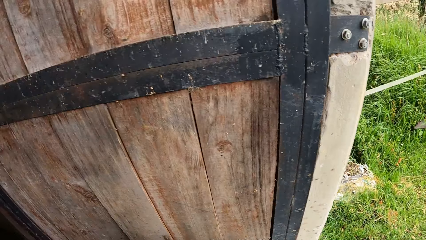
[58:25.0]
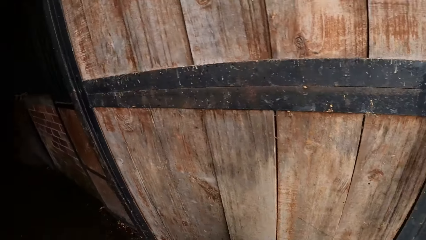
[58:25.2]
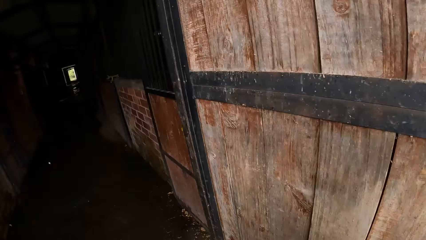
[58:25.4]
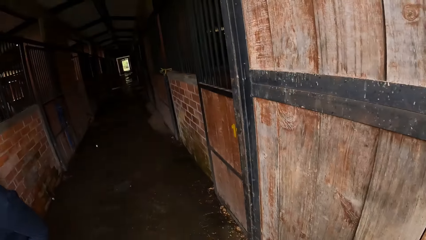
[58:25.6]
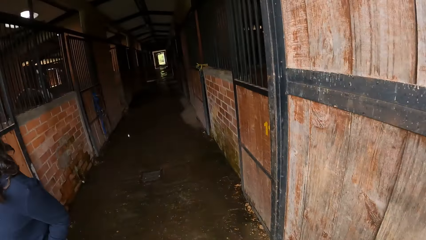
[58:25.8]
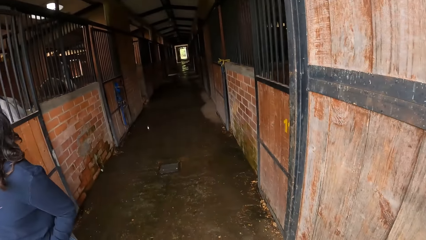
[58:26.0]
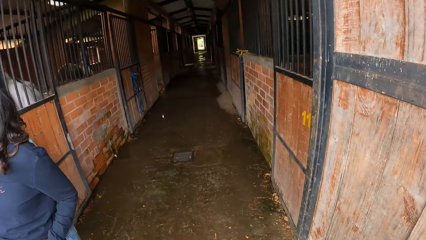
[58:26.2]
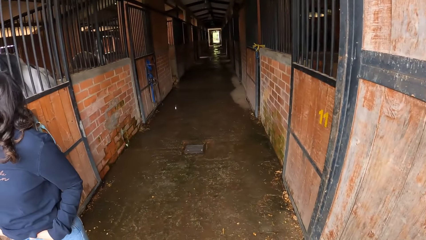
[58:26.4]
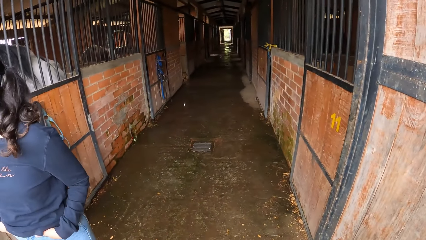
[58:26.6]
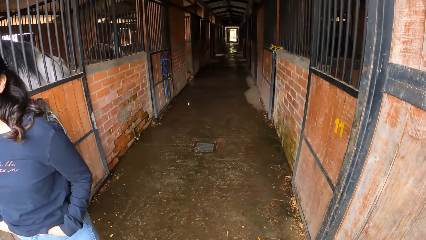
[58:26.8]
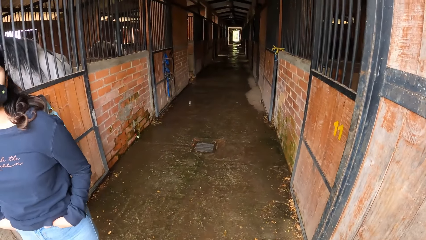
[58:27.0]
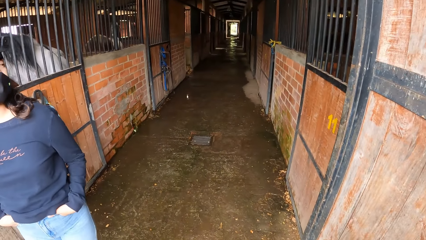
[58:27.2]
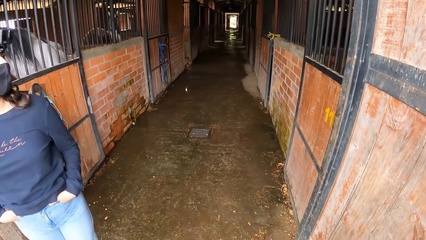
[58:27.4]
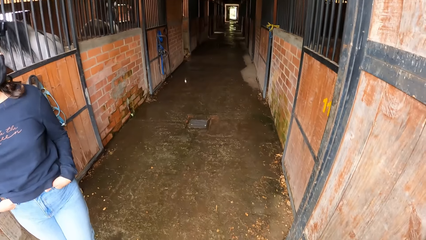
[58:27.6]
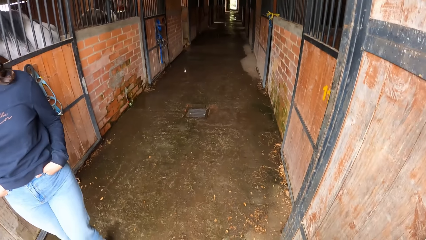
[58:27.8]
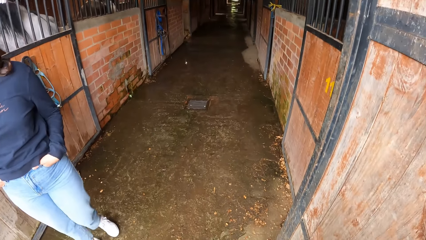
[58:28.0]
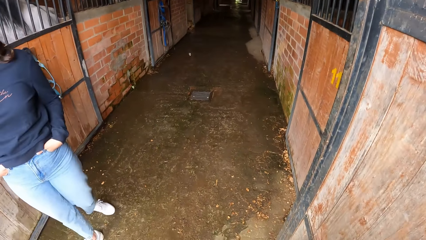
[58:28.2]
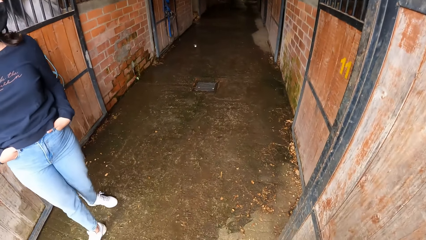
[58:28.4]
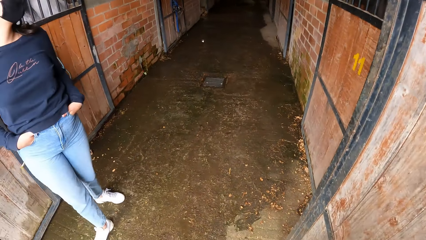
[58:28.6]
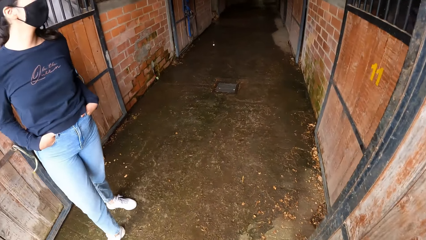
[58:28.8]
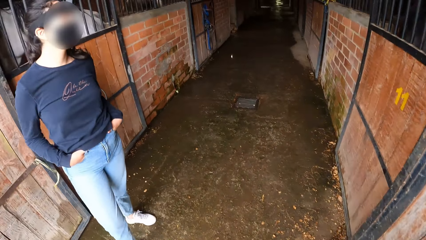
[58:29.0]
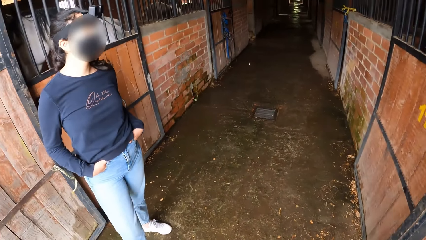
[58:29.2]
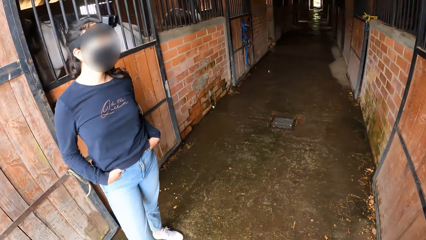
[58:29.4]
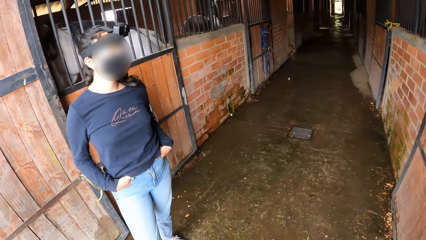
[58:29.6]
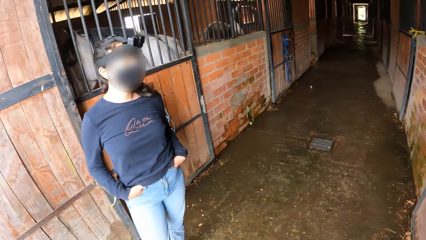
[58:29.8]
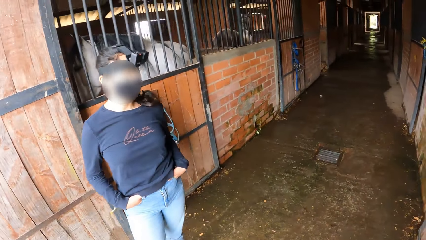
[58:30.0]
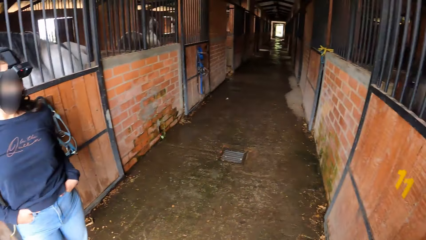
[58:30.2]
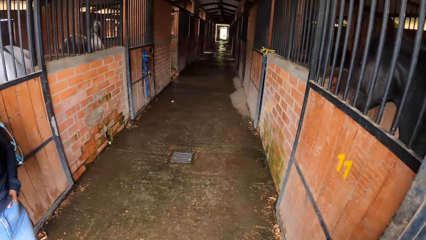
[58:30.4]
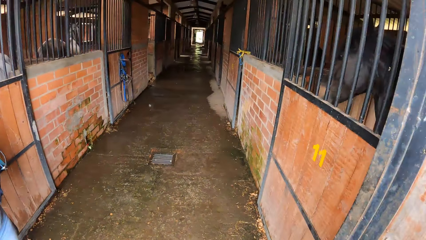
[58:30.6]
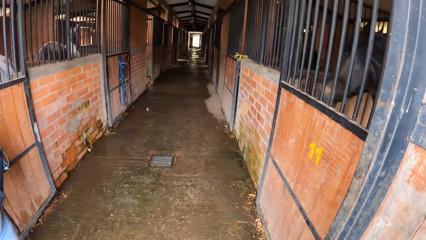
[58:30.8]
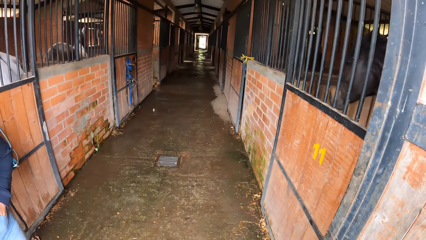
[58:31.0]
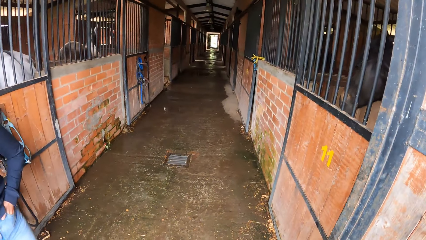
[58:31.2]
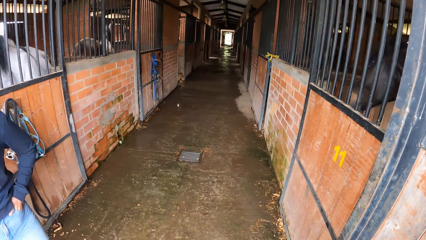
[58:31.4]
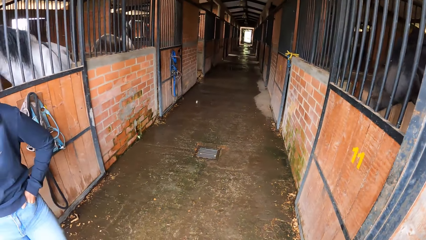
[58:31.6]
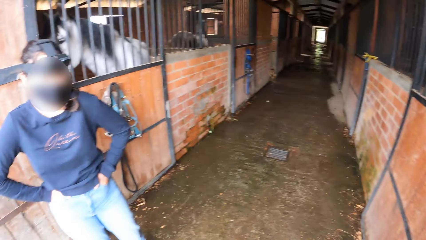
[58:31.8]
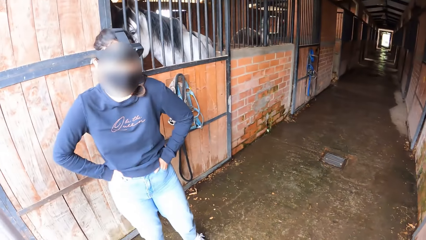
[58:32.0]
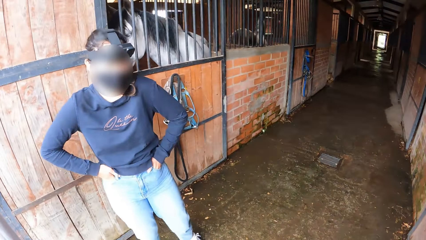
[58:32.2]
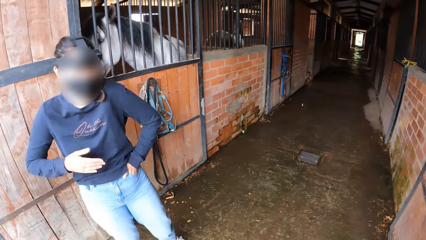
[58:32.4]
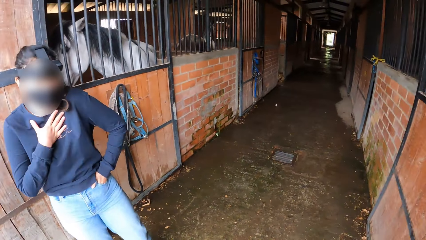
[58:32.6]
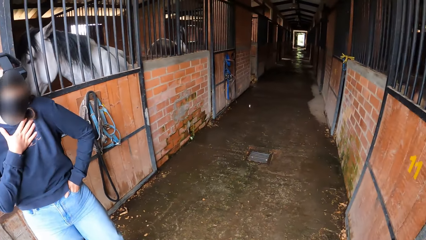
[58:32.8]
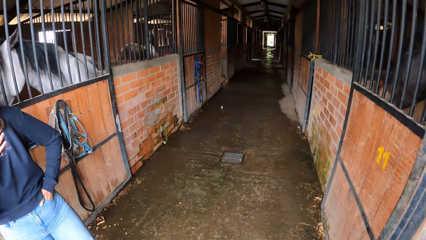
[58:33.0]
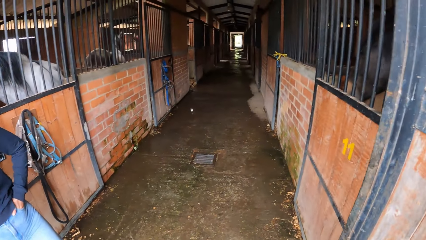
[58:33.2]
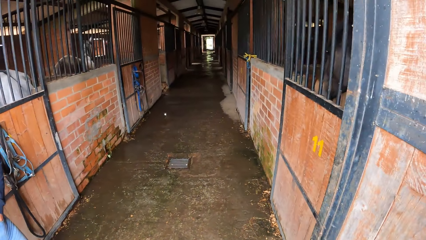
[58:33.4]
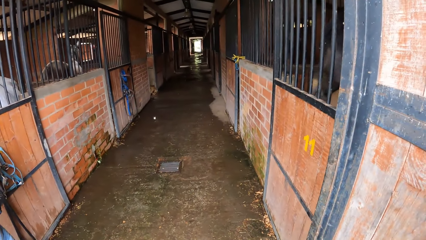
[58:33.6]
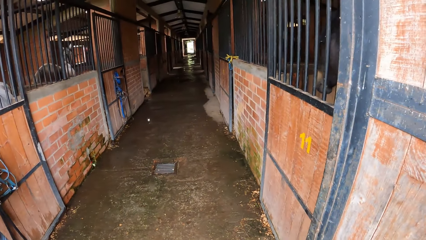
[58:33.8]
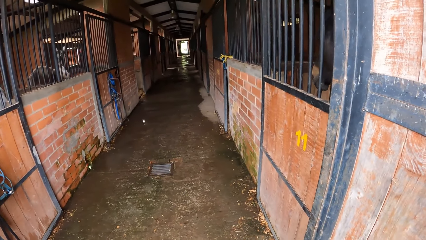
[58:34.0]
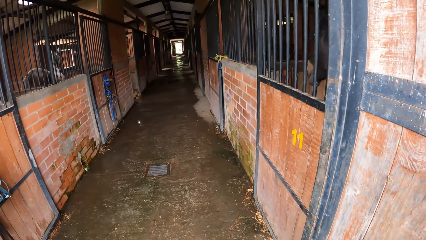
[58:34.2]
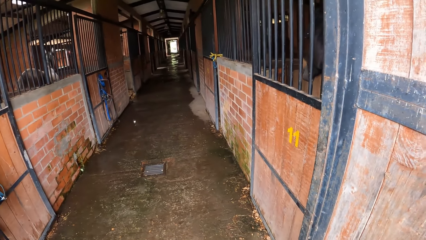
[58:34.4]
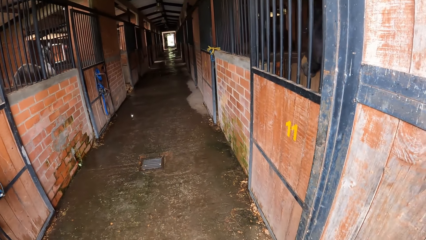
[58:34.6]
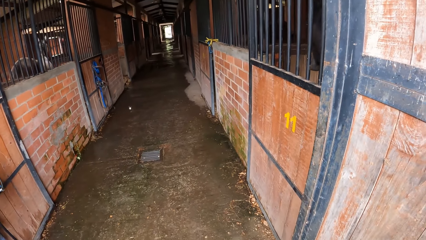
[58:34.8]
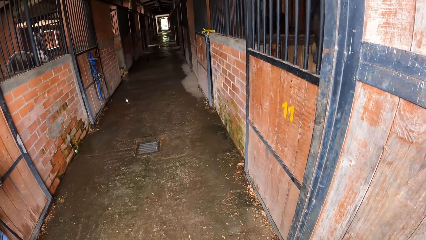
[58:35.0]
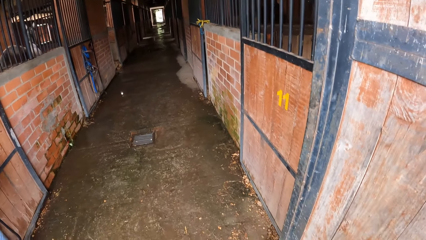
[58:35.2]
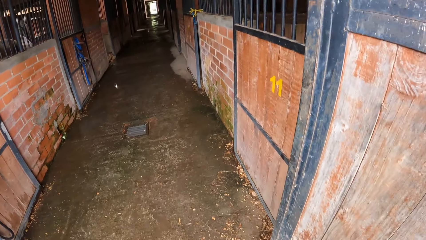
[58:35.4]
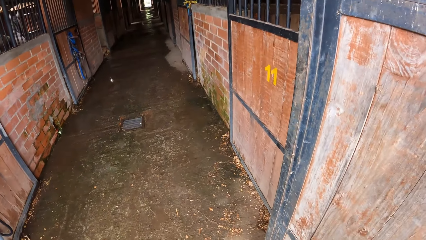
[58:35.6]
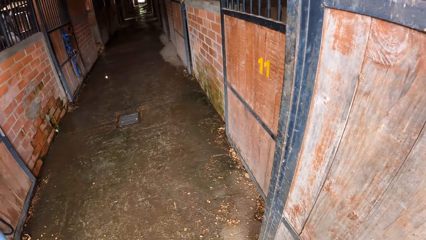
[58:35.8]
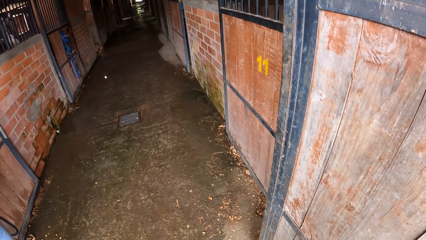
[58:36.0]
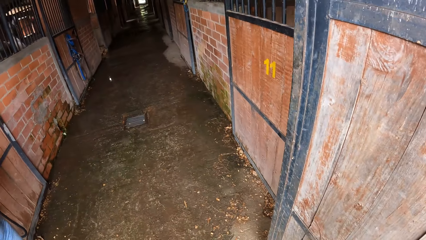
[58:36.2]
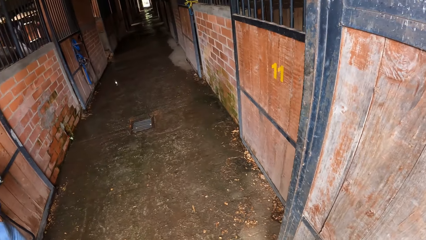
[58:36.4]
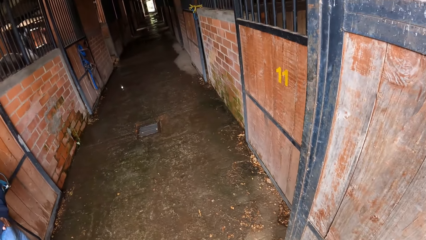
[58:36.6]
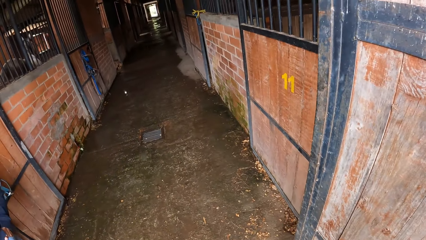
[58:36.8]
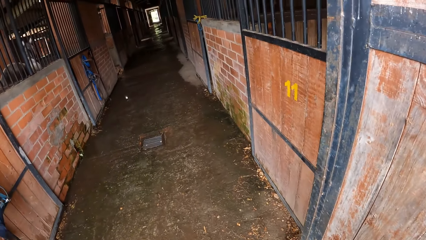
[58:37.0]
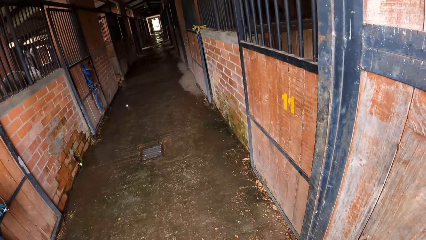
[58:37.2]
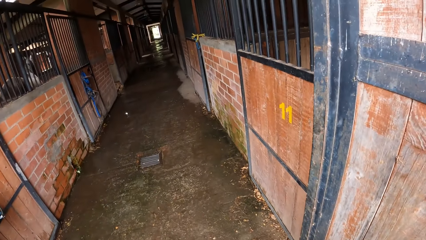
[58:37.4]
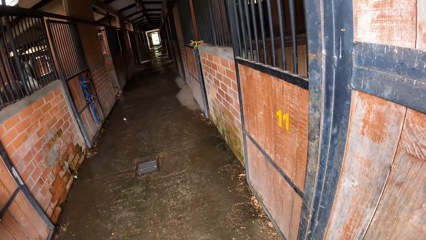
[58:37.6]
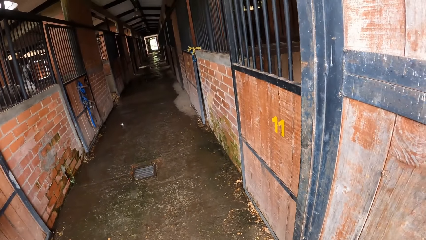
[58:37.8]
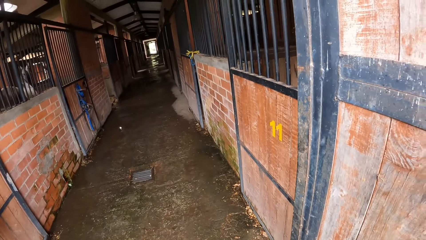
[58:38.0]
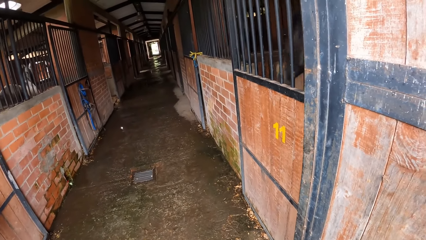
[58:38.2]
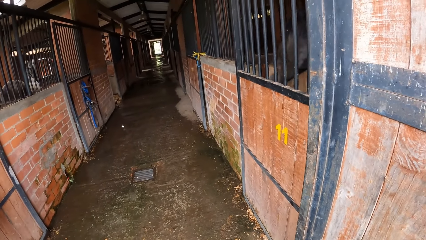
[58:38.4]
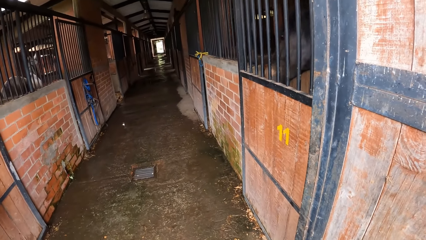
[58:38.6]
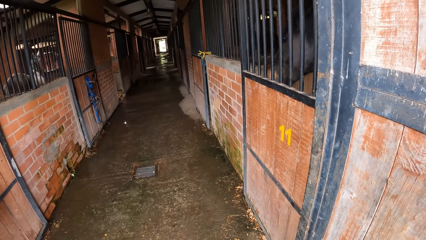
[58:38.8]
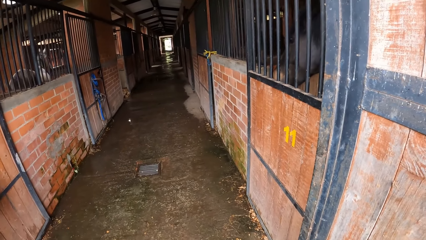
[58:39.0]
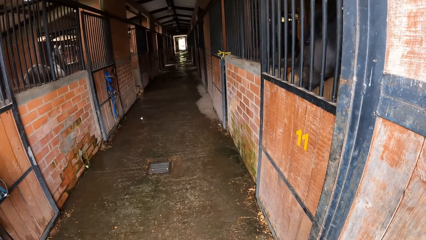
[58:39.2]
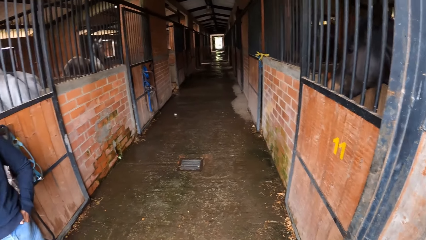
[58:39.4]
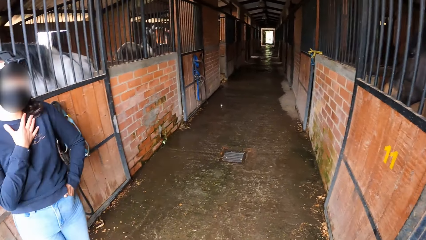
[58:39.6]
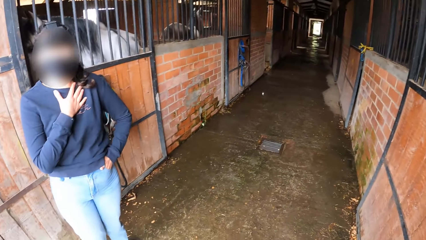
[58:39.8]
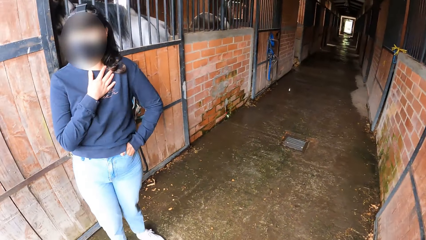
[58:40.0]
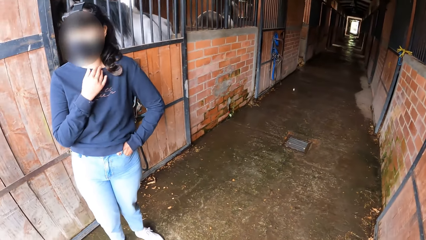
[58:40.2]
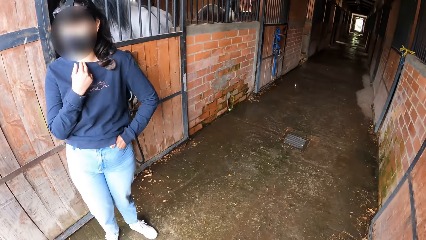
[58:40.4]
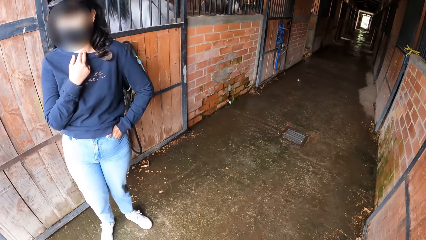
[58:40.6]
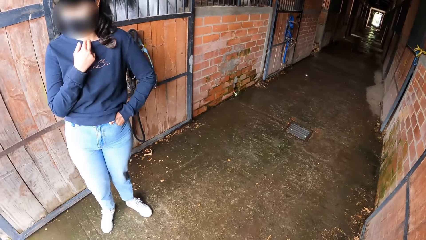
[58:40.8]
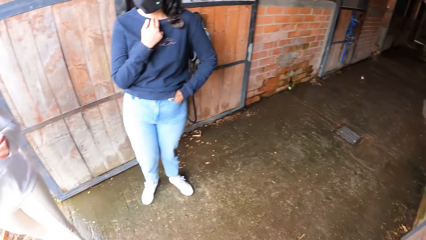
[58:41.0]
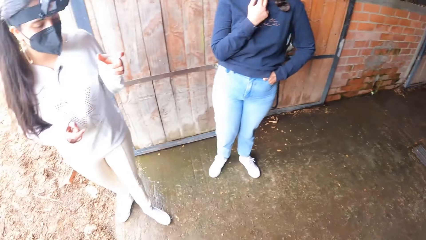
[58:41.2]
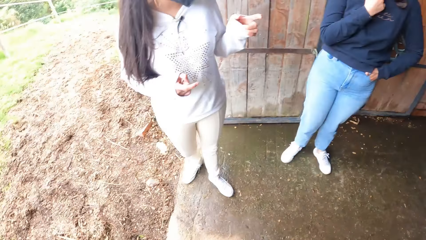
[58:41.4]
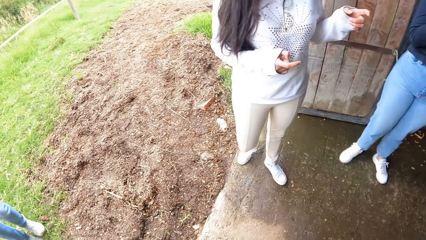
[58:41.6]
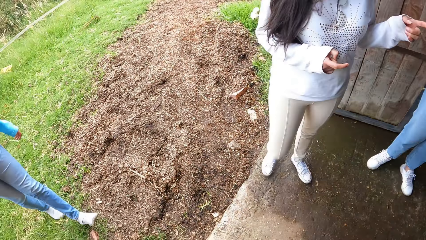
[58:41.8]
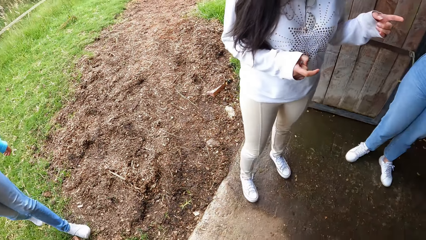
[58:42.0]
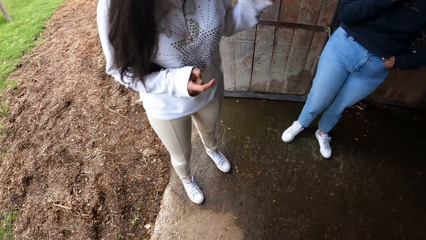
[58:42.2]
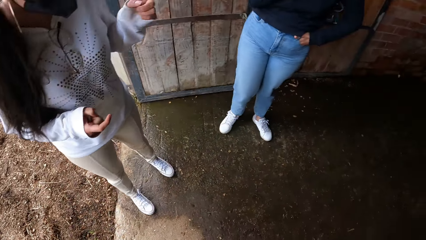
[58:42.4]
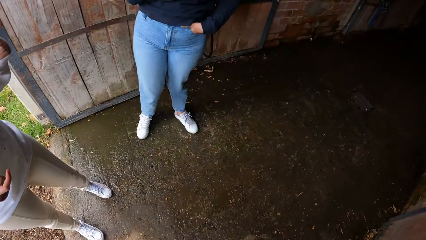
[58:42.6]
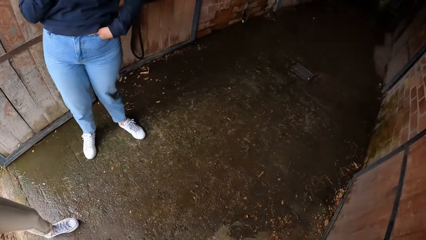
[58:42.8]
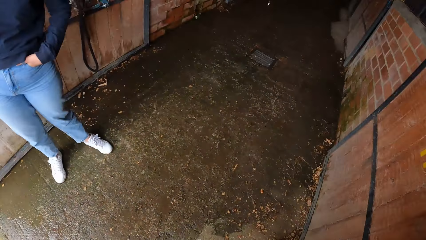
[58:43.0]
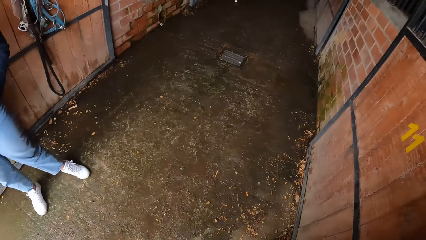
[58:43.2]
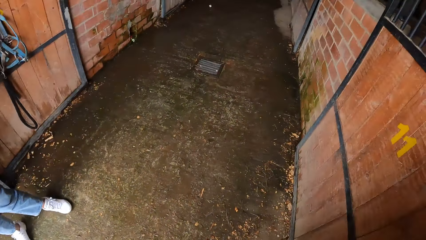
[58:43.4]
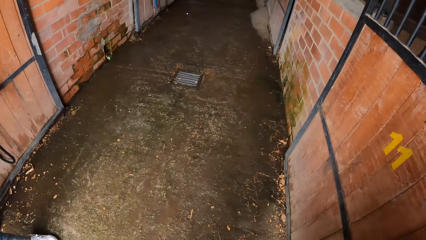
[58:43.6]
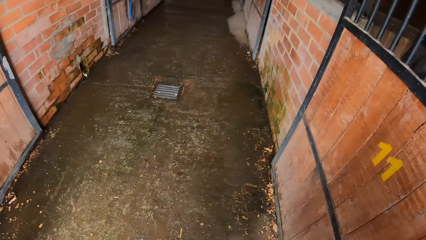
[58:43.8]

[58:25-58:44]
The camera wearer looks around and turns around. They look at a woman. A girl places her right hand on her chest. The woman talks to the camera wearer. The camera wearer looks in the corridor. Another girl interacts with the first girl. The woman talks to the camera wearer.
